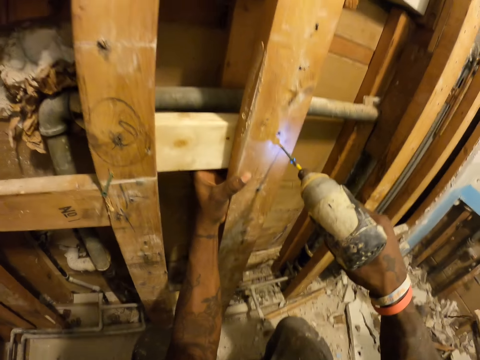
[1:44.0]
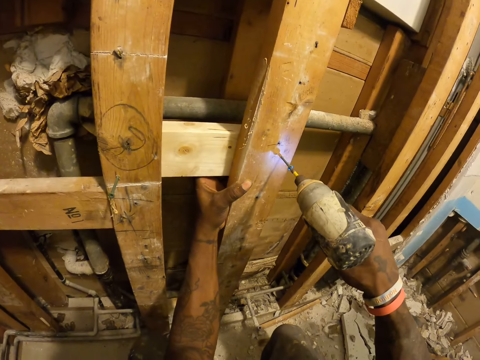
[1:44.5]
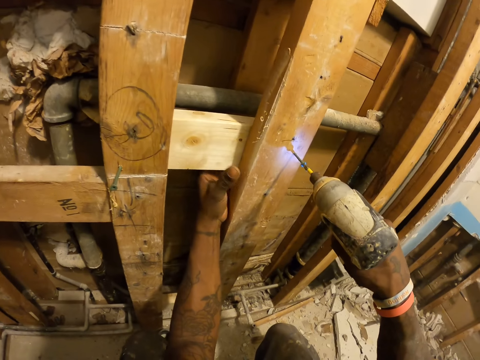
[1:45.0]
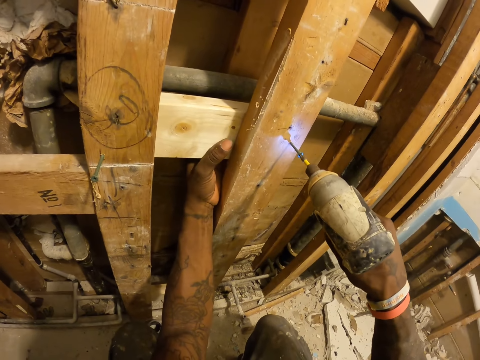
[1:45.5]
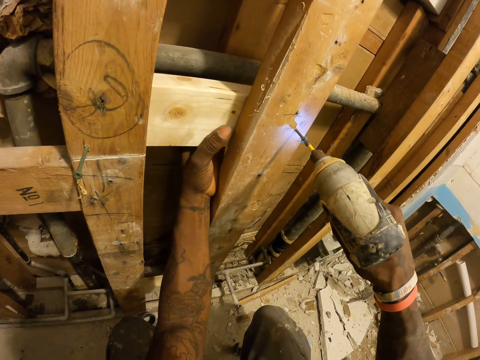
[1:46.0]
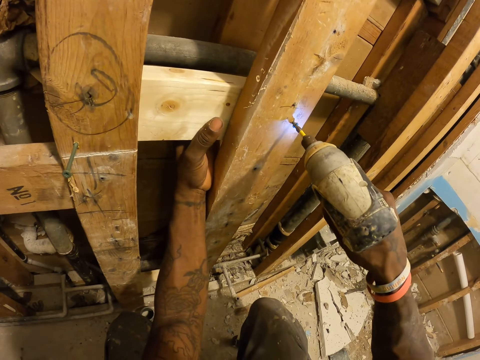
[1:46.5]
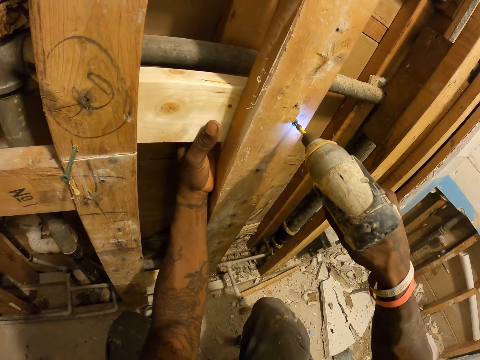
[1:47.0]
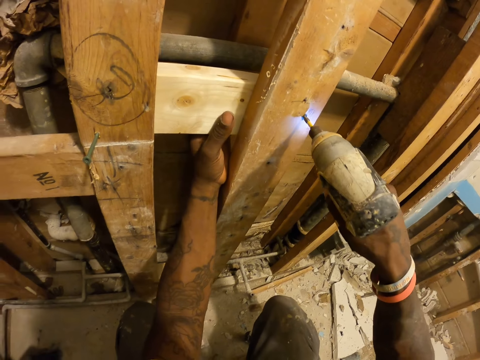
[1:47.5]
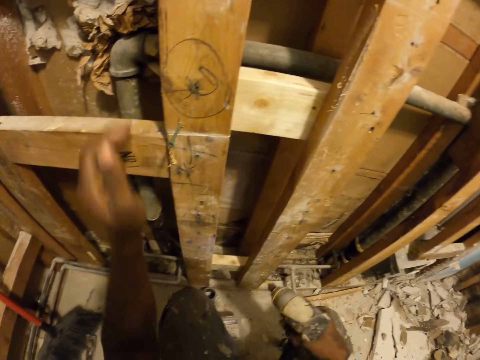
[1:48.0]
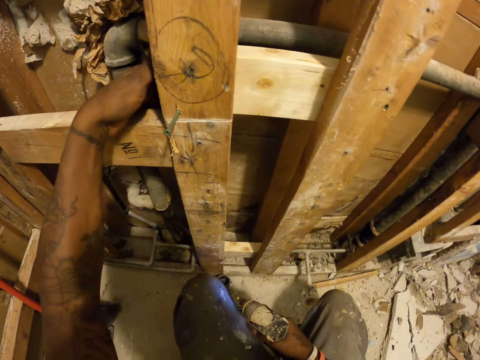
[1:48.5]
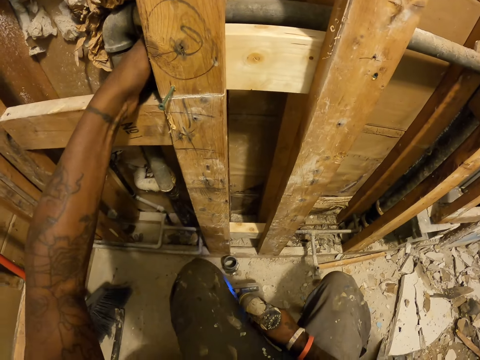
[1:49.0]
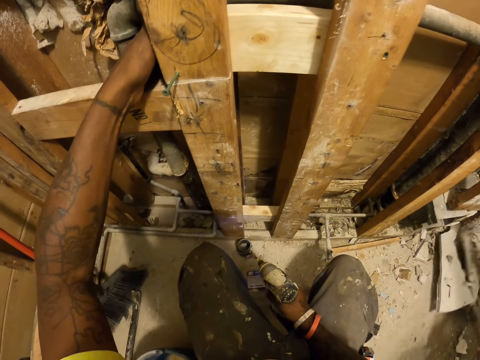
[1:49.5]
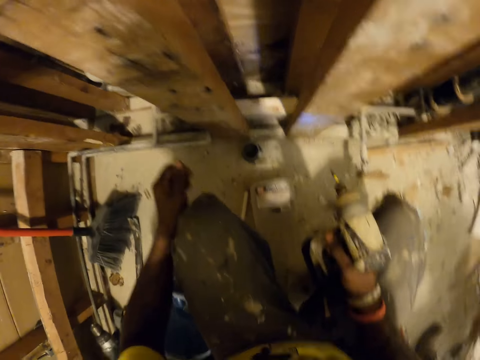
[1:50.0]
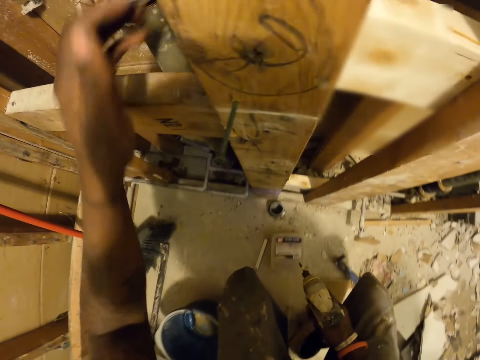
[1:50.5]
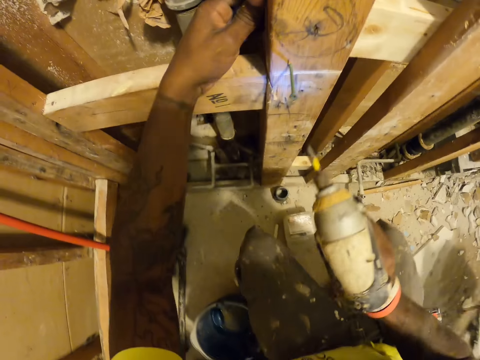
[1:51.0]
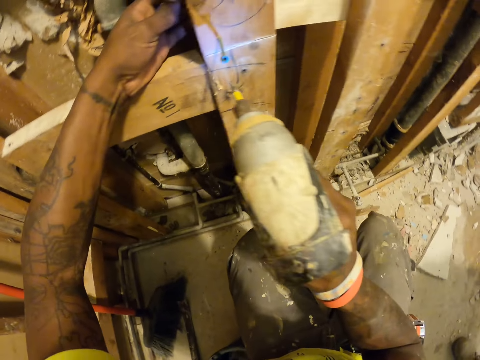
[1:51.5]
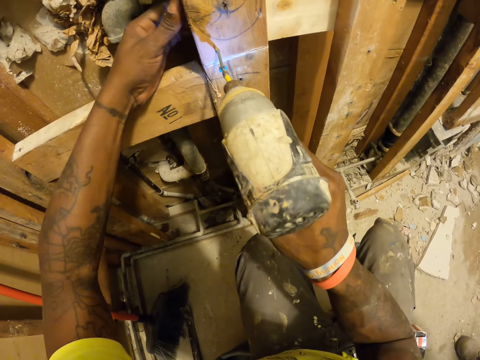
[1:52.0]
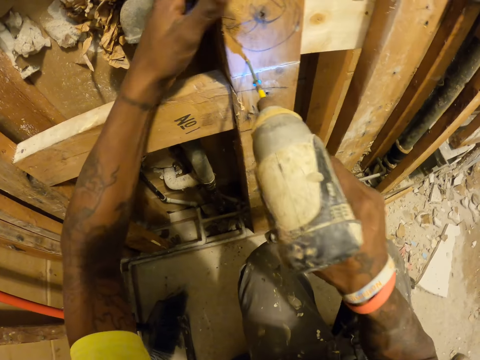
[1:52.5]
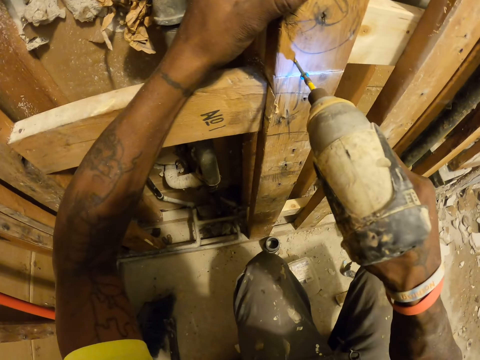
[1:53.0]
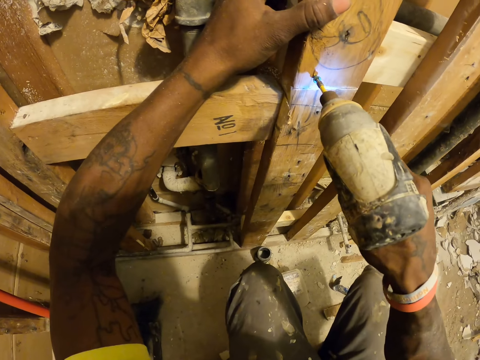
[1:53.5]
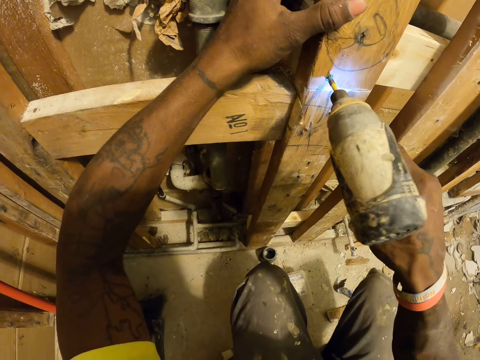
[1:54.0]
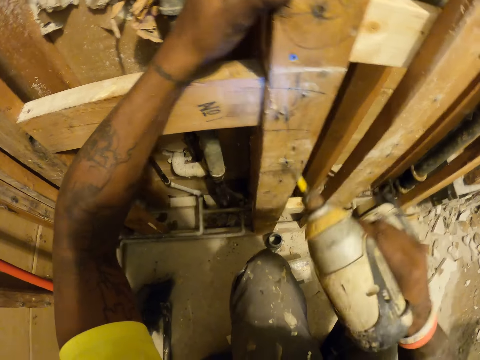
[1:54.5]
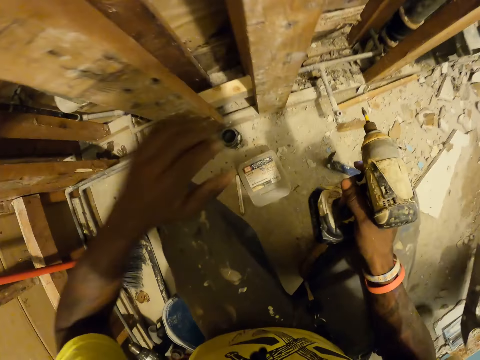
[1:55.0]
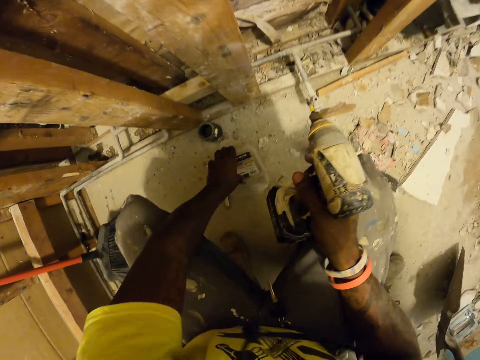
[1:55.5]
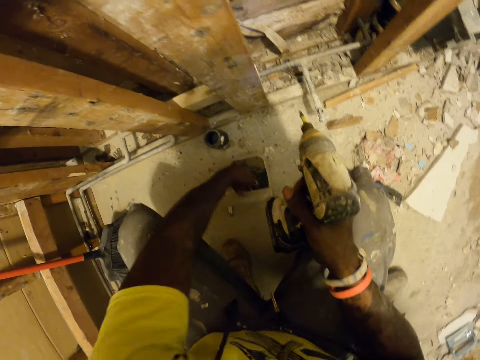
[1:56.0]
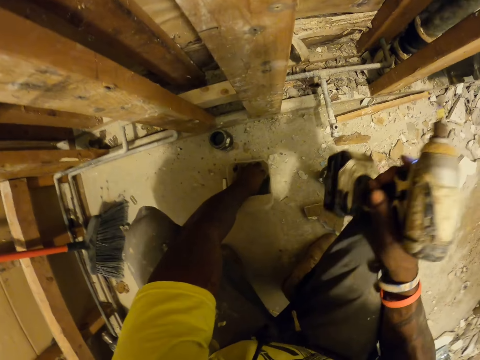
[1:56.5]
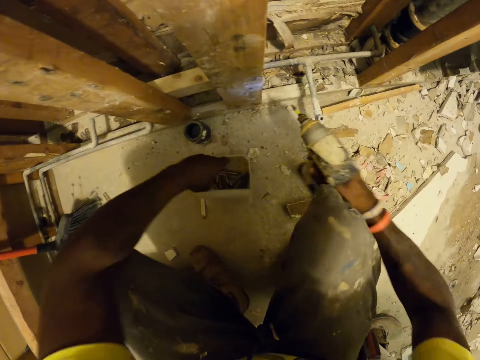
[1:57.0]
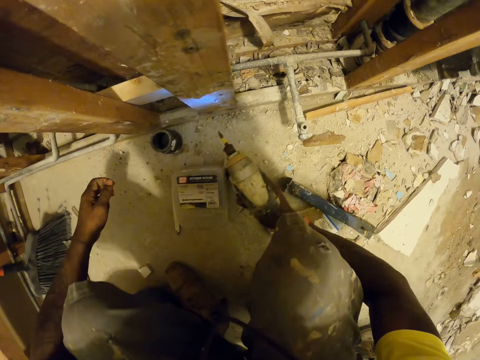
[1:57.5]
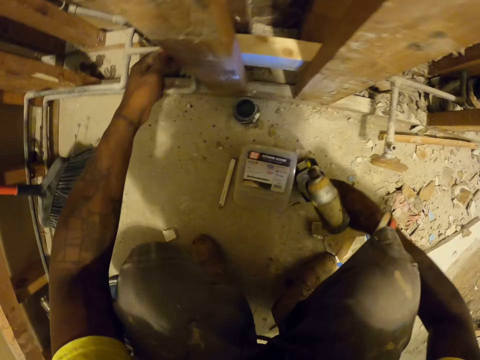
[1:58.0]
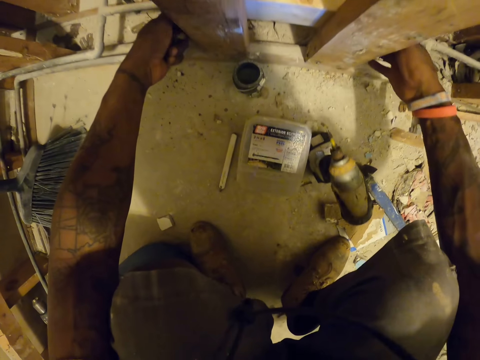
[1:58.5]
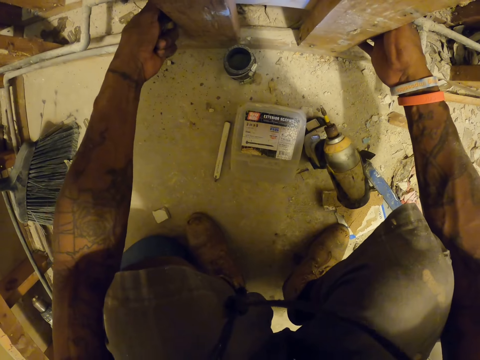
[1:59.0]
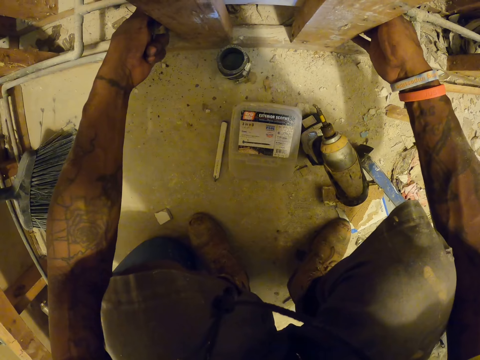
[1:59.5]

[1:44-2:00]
A person holds something. The camera wearer unhands the wood. He touches the wood. He checks the wooden structure with his left hand. The person scoops waste. The camera wearer stares at the floor and holds the wood. He drills the nail into the wood with the drill. The person holds a spade. The camera wearer opens the box with his left hand. He picks up a nail from the box with his left hand. He touches the wooden structure with his left hand. He drops the drill on the ground with his right hand. He adjusts the white wood with both hands.

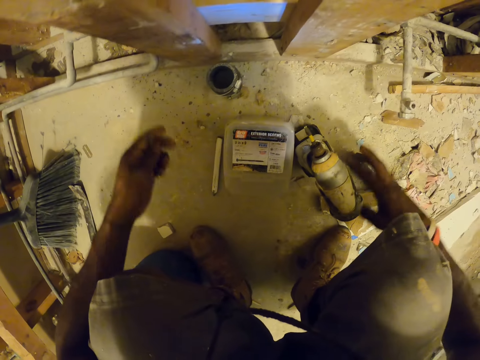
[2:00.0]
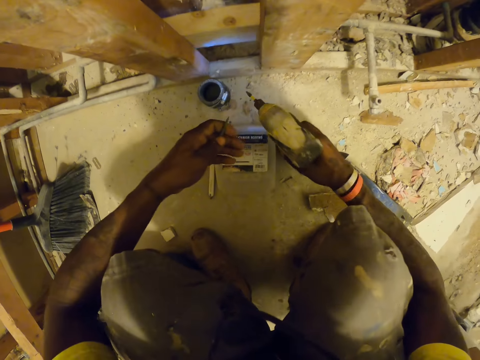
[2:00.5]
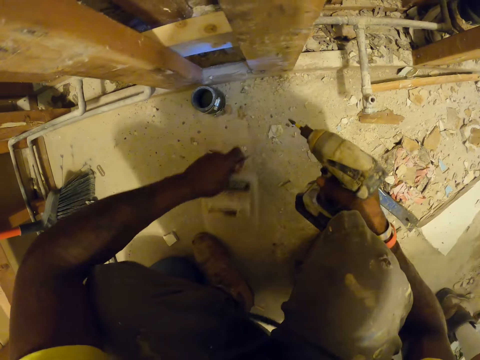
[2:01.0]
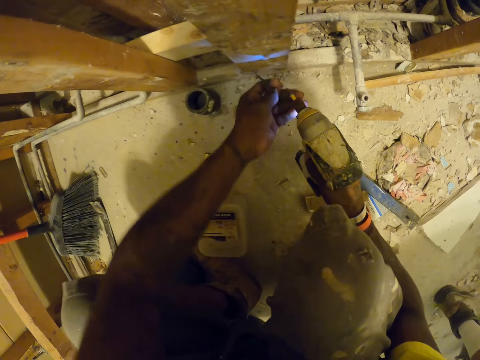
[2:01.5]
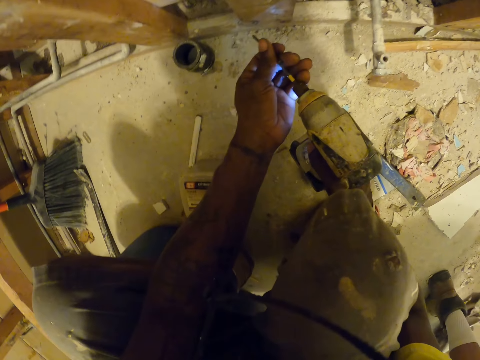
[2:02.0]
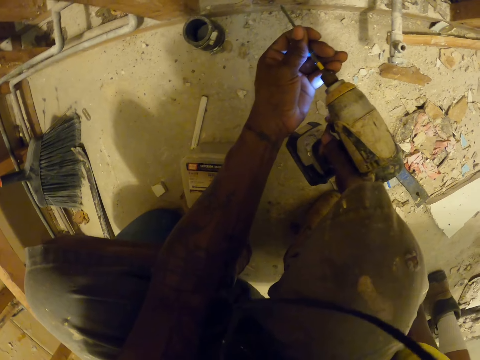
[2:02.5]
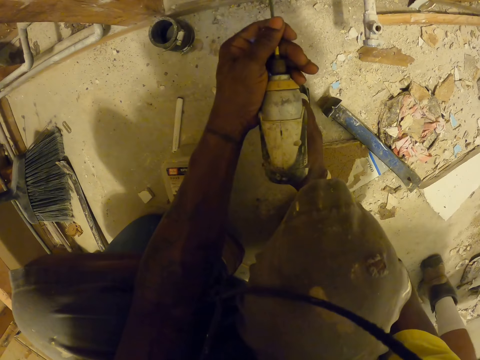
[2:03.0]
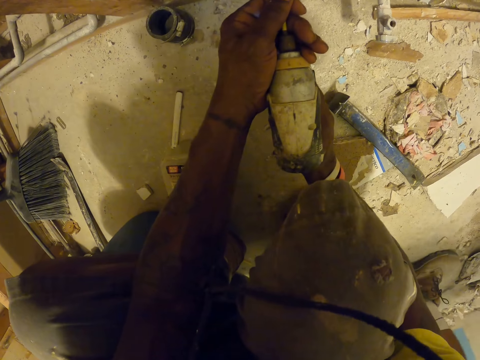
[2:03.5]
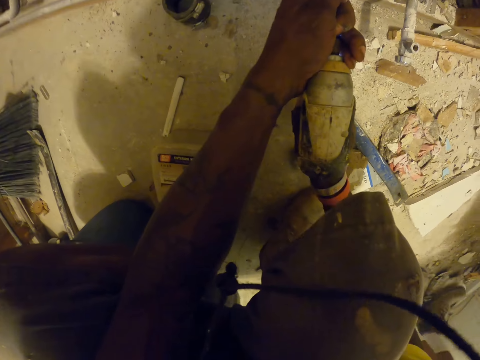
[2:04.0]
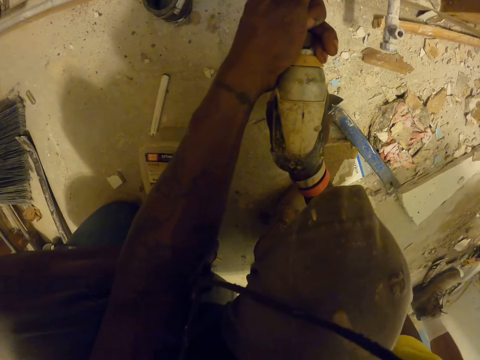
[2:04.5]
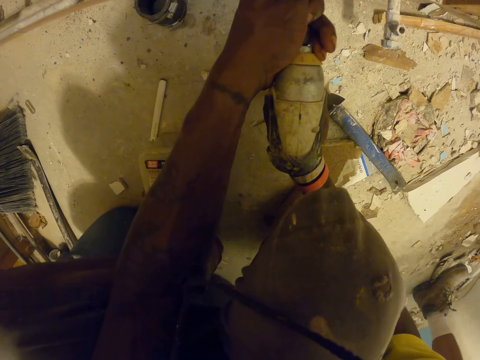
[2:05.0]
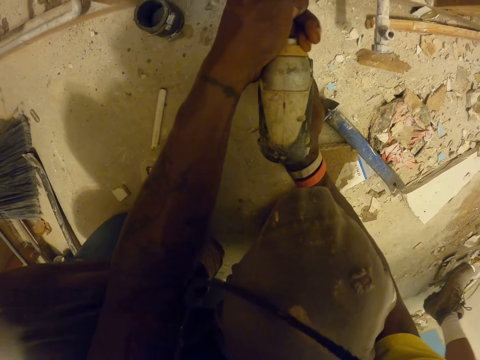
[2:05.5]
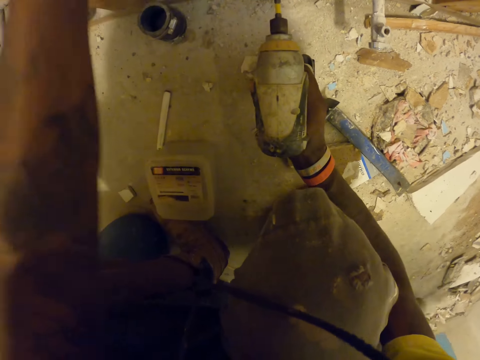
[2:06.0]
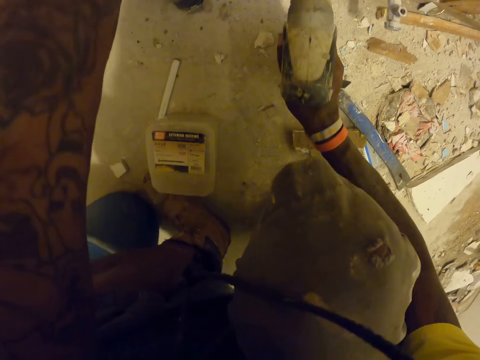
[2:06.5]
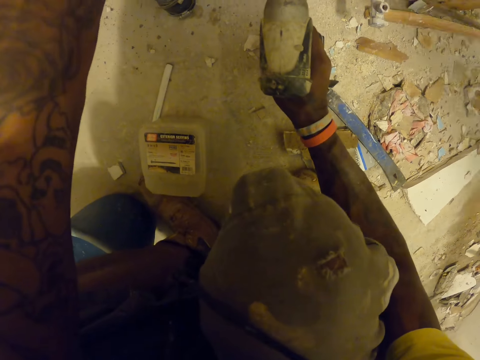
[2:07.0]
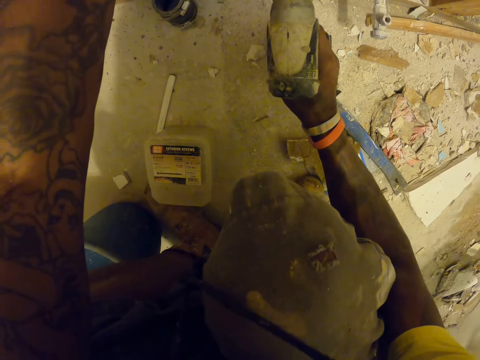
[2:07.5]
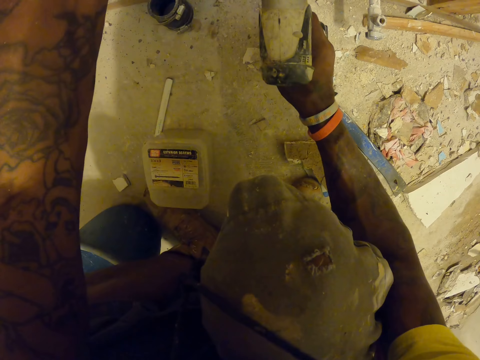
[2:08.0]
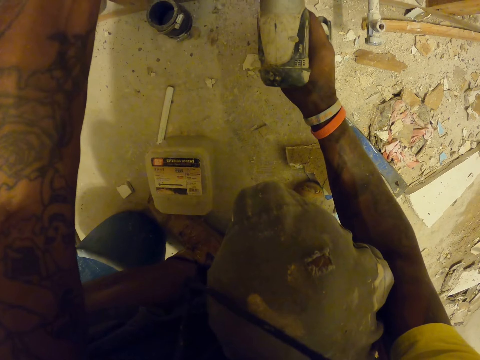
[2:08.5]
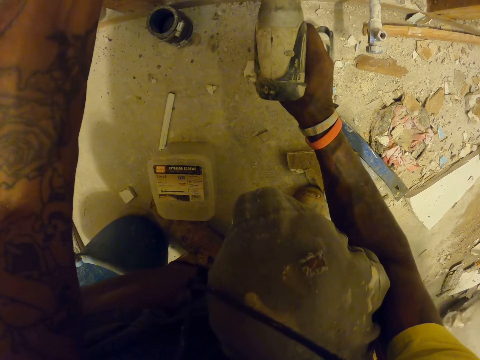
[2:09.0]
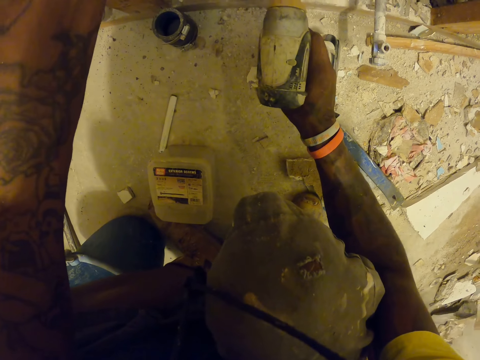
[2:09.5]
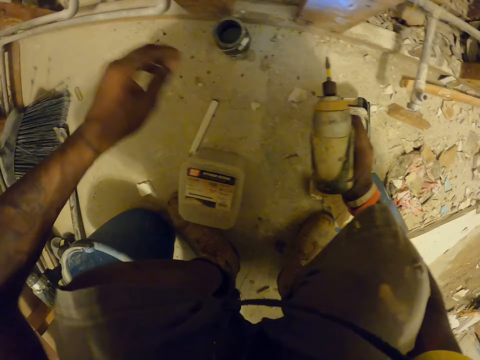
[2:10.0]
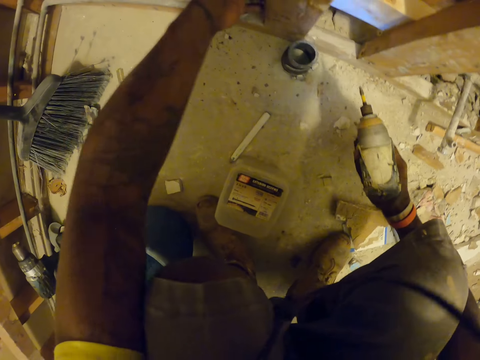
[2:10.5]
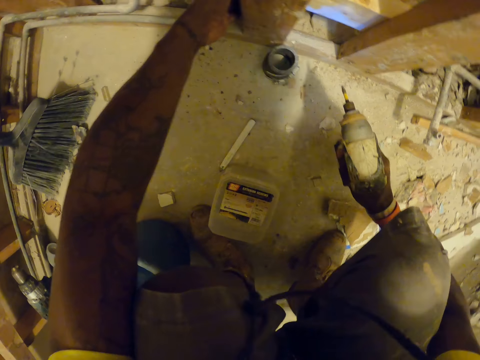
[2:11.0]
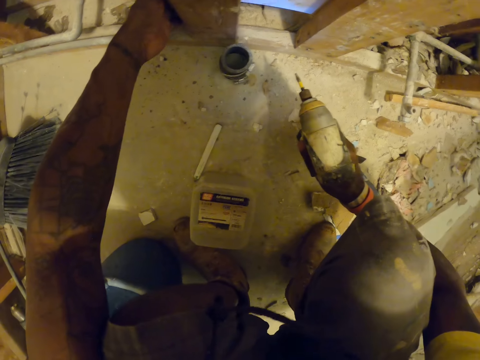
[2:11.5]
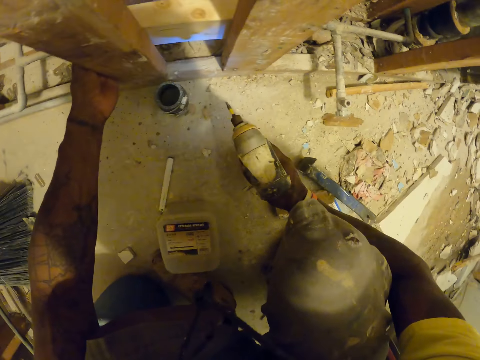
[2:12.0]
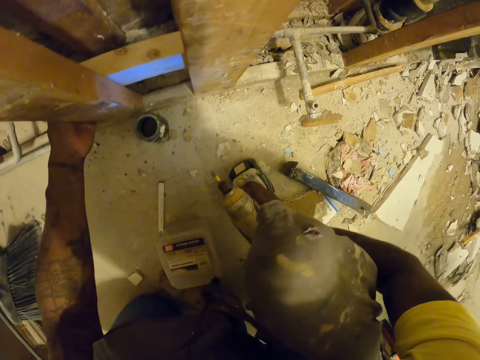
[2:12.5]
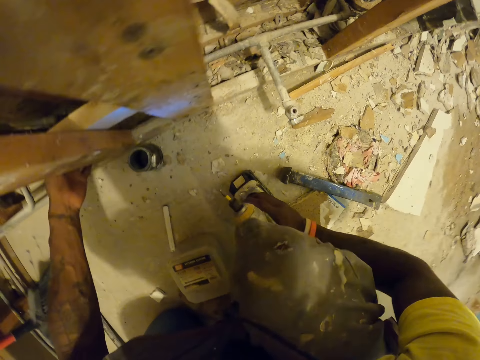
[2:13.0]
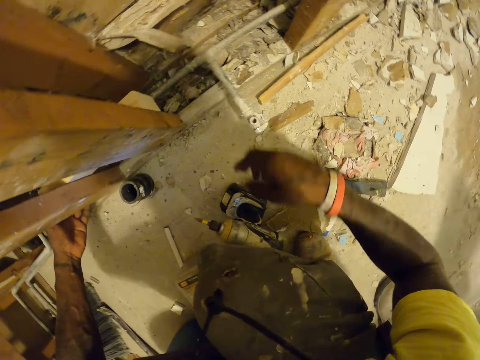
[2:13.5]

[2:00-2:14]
The camera wearer picks up the drill from the floor with his right hand. He shifts the box on the floor with his left hand. He inserts the nail in the drill chuck. He drives the nail in the wood using the drill. A person walks near the camera wearer. The camera wearer holds the wood. The person scoops waste. The camera wearer moves his hand, checks the wooden structure with his left hand and holds the wood. He drops the drill on the floor with his right hand.
